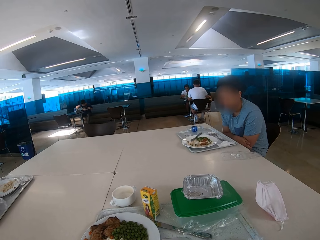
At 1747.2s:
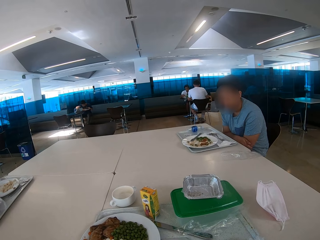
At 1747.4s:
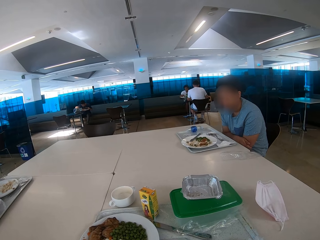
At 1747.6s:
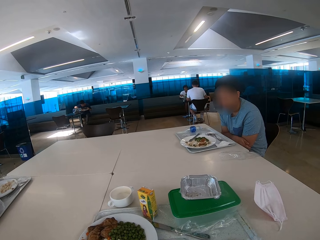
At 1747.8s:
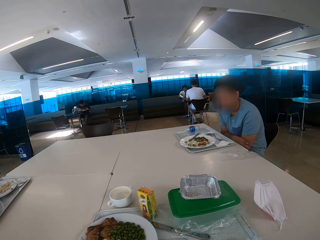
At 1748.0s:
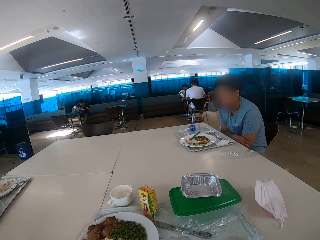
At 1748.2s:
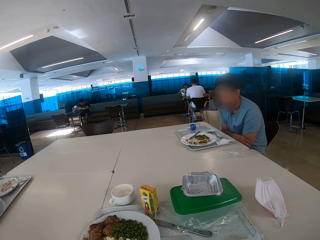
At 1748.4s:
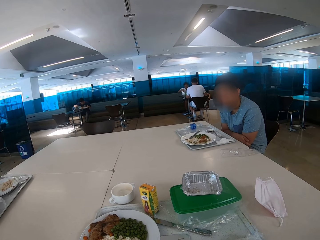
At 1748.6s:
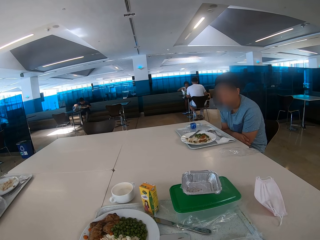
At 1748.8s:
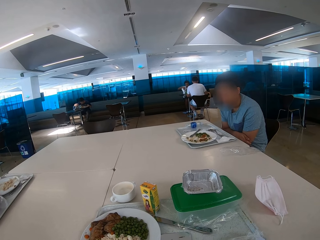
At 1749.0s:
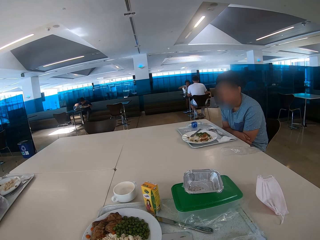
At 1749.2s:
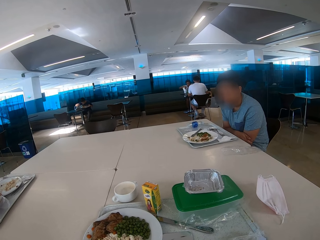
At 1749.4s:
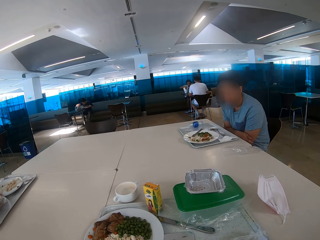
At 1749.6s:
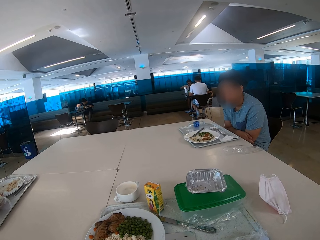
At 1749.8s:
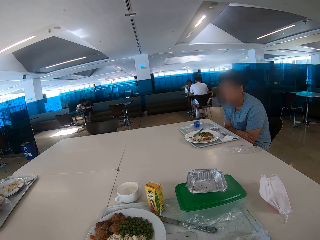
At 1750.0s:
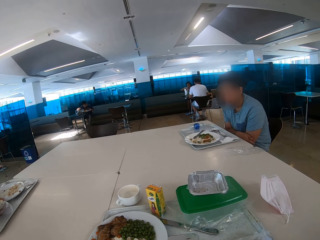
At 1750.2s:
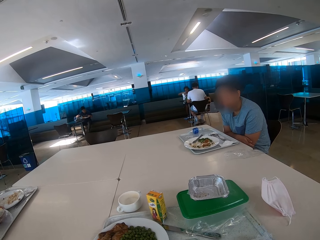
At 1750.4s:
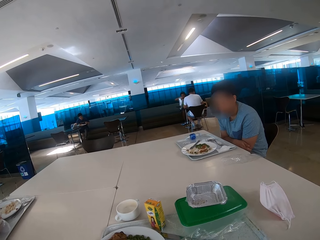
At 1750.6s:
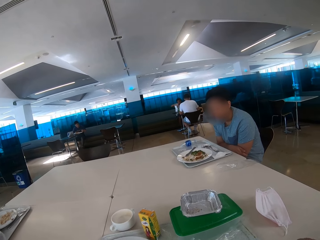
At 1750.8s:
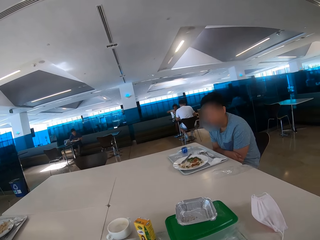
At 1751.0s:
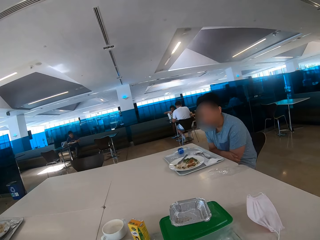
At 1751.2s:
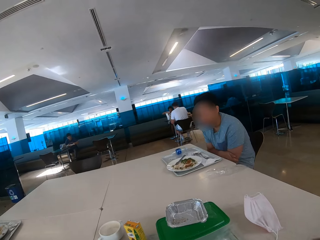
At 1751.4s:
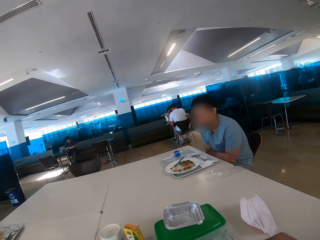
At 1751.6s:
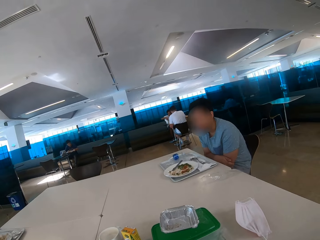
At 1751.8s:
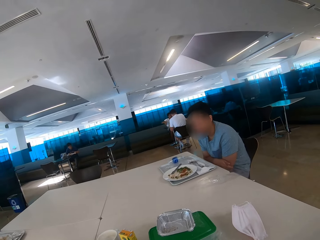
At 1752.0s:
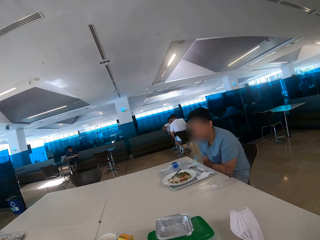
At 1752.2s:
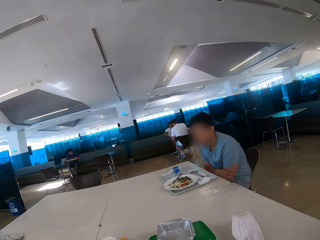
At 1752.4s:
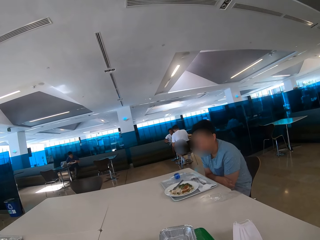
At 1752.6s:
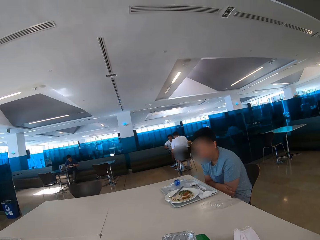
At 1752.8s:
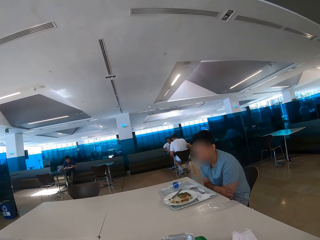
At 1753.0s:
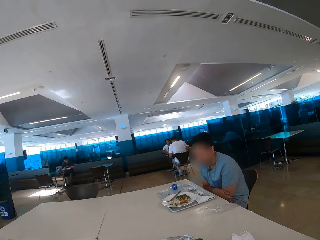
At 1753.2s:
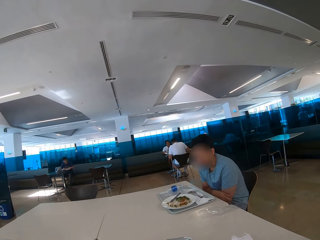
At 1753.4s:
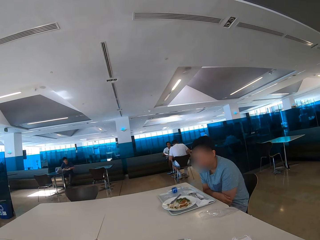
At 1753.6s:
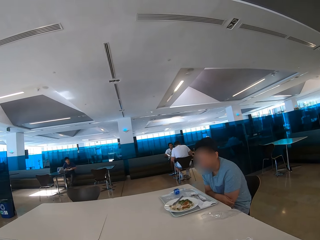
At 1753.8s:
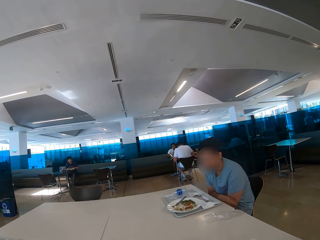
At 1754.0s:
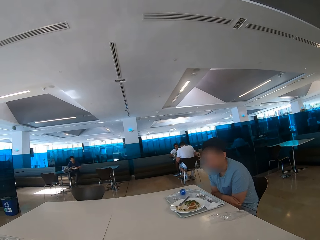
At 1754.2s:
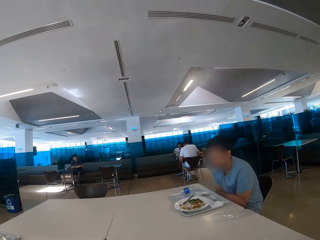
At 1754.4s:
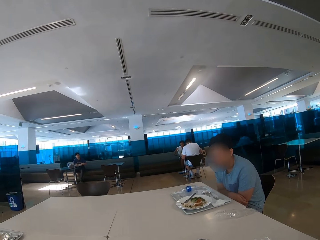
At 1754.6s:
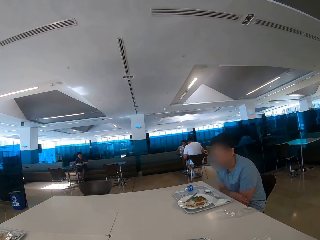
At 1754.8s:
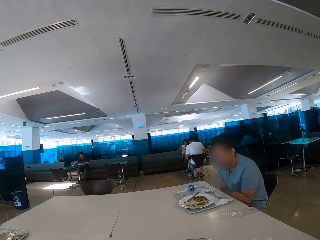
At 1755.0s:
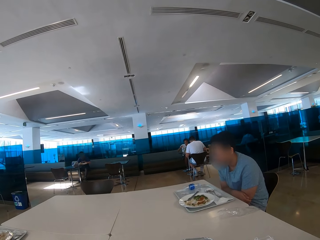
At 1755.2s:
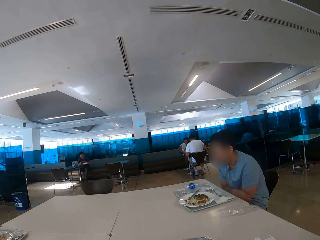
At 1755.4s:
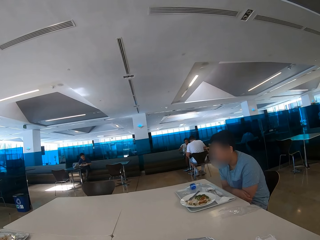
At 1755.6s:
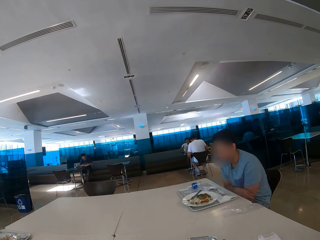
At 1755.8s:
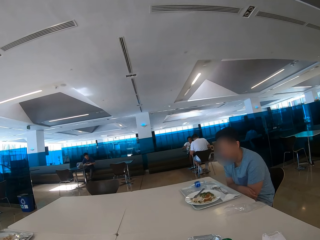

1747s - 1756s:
The camera wearer looks at a man.

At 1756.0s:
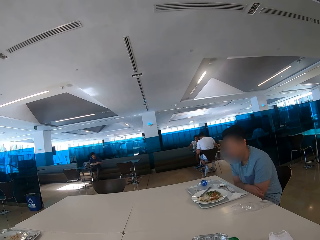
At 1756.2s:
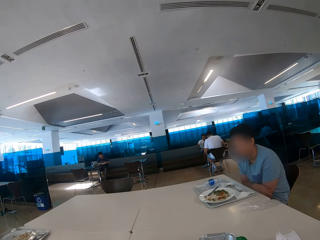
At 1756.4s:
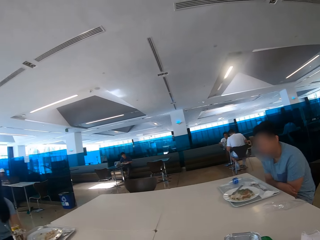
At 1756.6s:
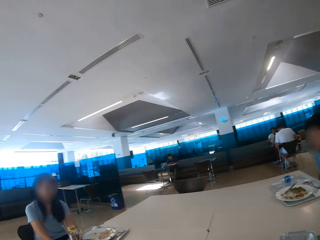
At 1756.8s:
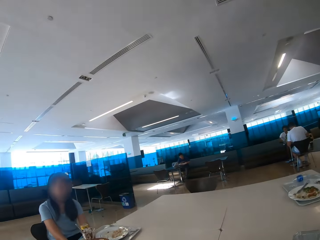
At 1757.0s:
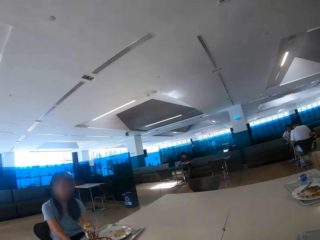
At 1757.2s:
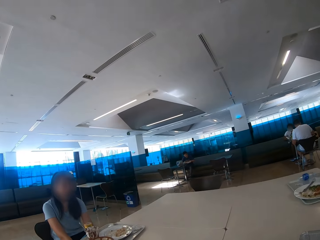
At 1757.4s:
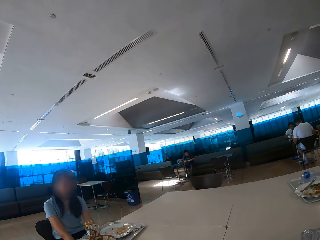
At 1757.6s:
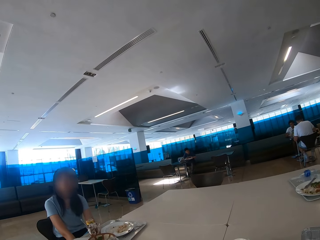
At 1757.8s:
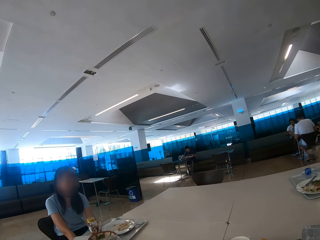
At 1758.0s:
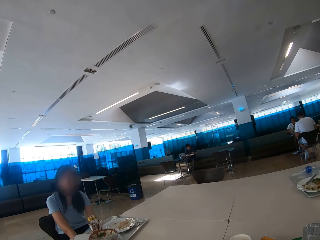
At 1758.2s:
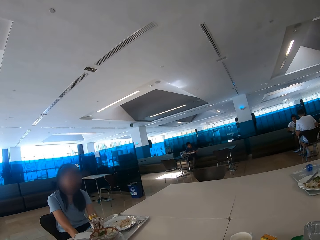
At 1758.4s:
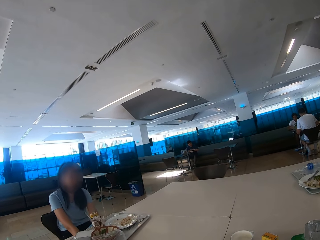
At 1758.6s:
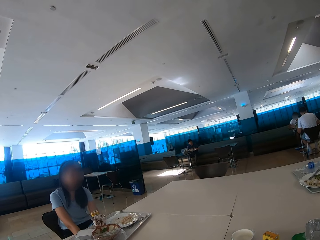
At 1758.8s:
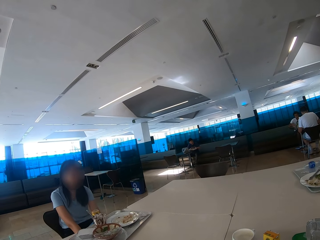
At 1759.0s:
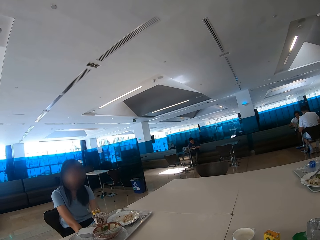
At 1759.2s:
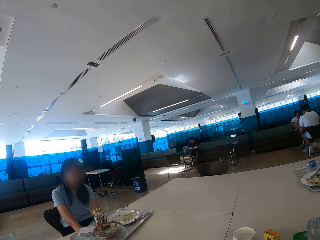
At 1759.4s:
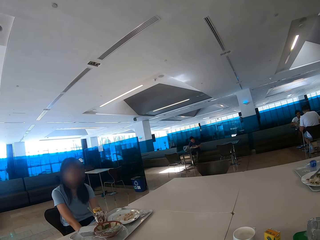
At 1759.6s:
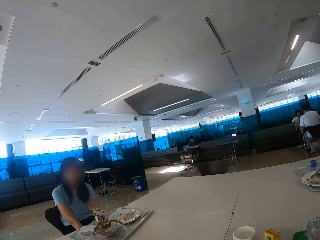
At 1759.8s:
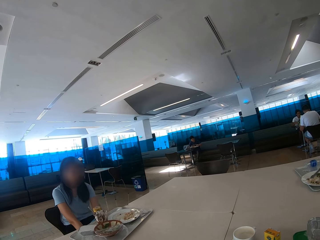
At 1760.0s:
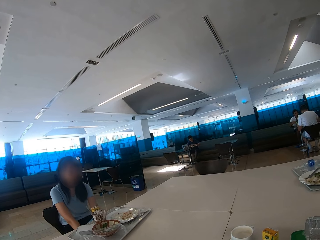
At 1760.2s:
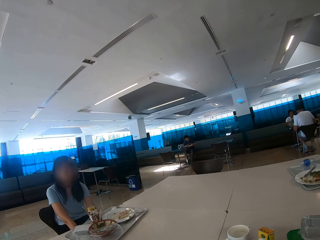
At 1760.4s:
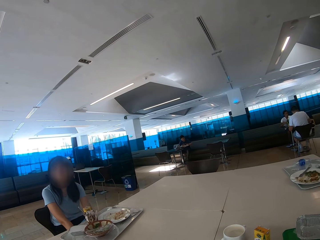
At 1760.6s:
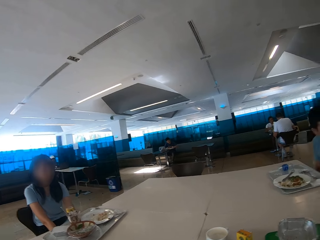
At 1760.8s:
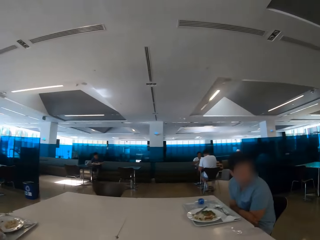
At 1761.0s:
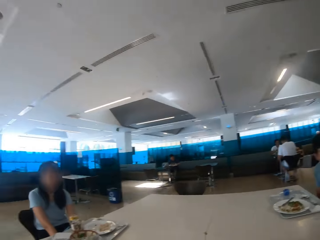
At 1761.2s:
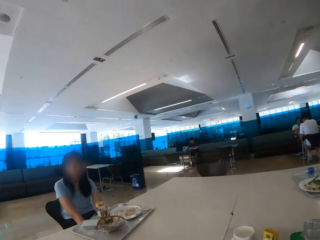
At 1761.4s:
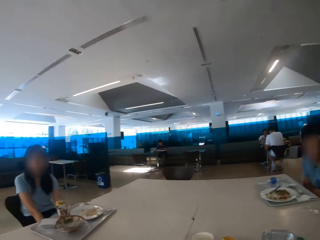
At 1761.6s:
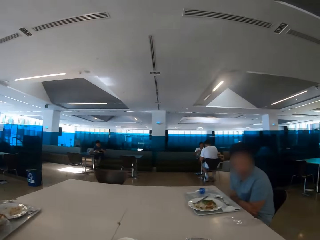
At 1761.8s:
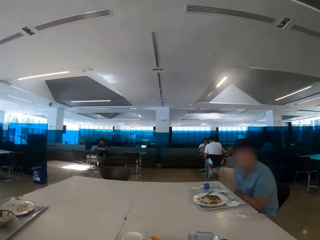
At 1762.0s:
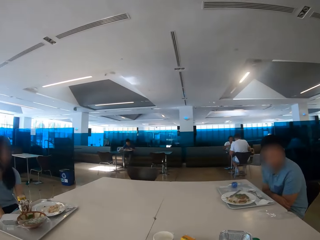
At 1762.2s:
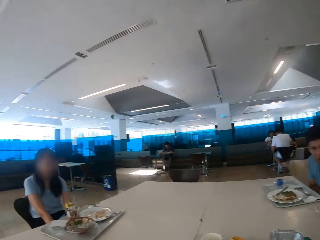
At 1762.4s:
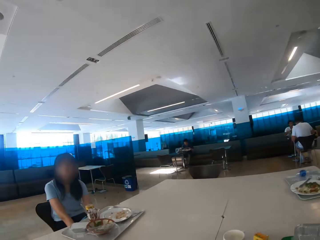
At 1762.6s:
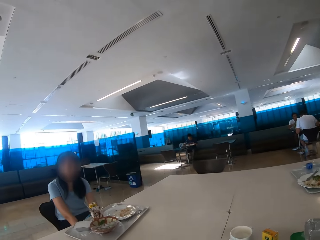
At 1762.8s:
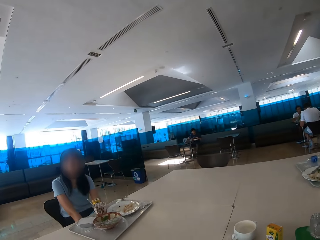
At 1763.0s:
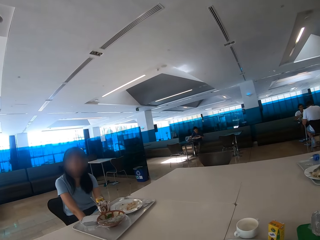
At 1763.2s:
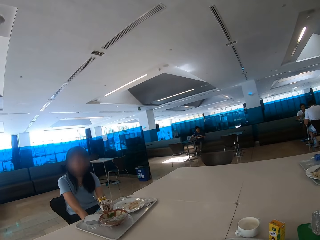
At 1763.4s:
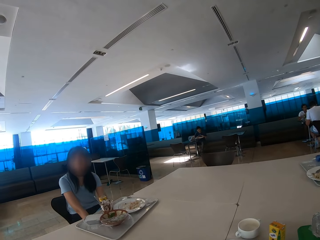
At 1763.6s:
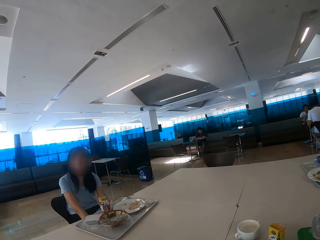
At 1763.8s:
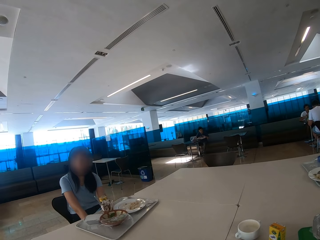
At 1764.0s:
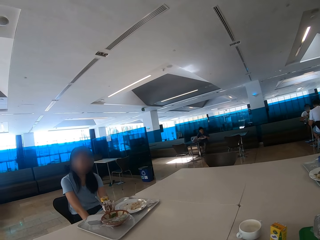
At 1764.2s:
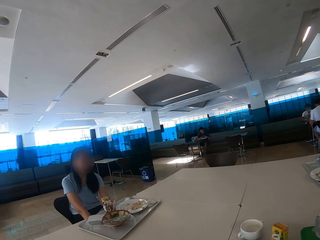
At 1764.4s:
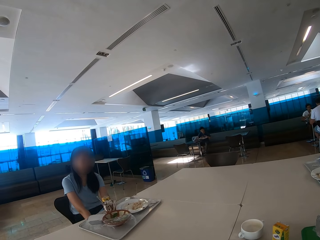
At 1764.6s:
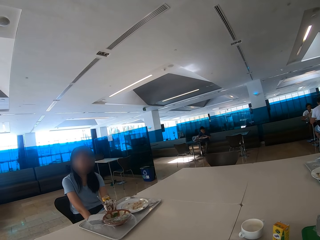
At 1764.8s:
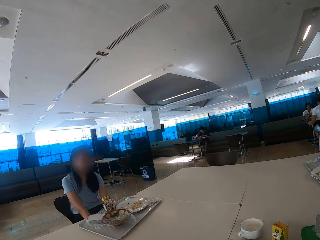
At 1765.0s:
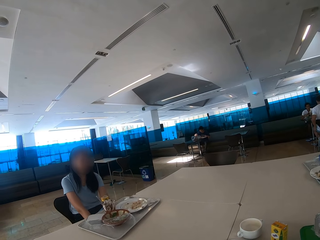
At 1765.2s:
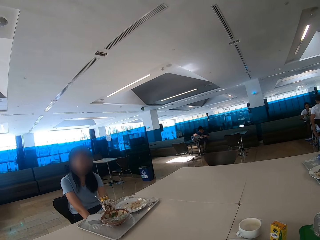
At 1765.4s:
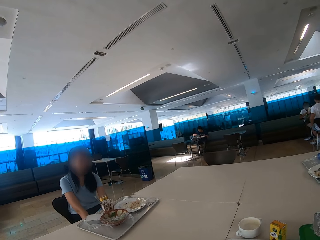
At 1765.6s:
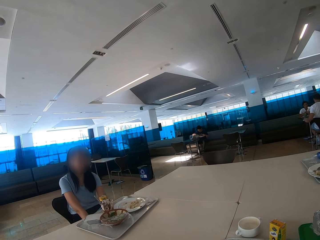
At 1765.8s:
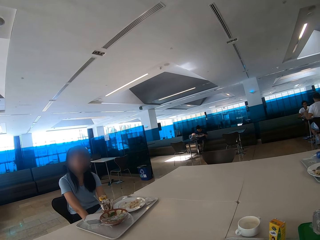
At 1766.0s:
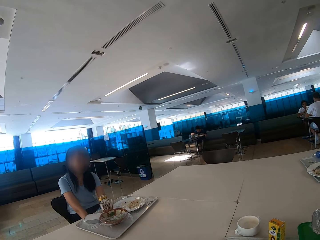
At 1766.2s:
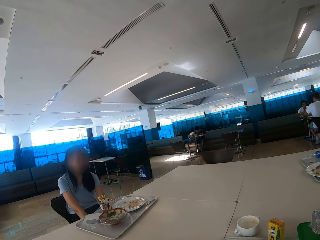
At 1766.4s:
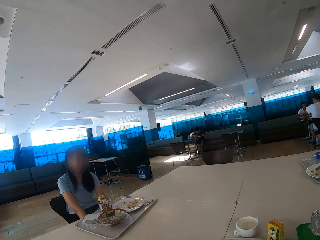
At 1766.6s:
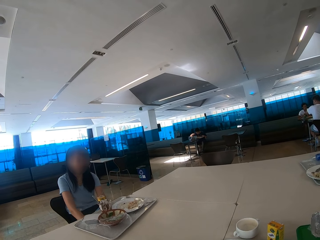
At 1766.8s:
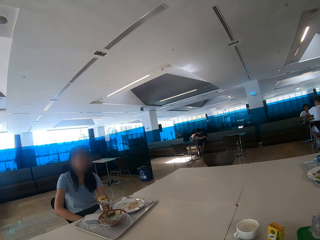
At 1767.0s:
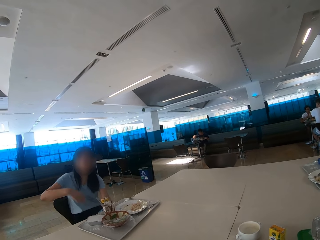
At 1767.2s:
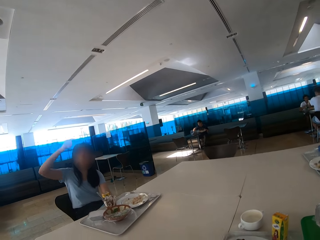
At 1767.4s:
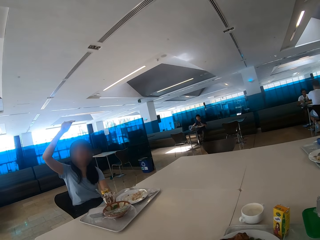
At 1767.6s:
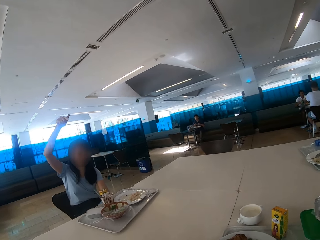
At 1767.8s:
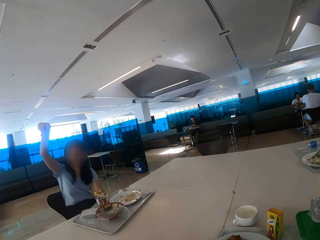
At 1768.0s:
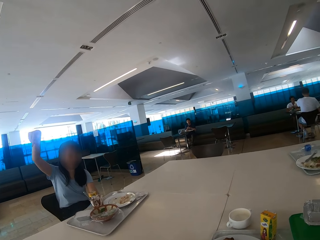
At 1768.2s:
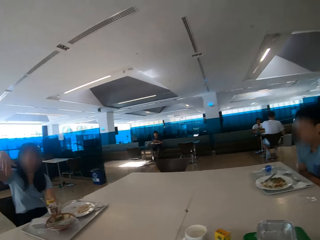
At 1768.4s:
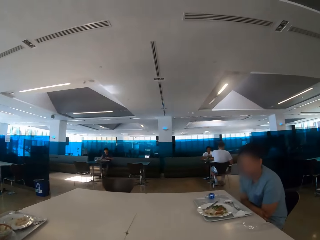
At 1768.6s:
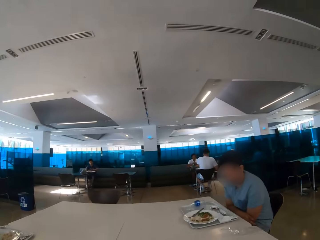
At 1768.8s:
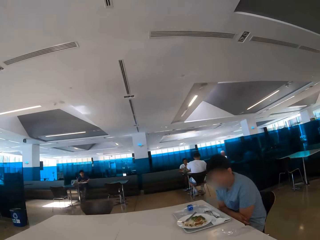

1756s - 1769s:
The camera wearer looks around. They look at a woman. The woman raises her hand.
